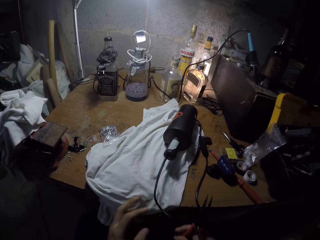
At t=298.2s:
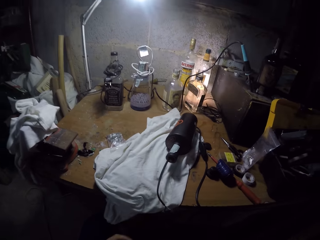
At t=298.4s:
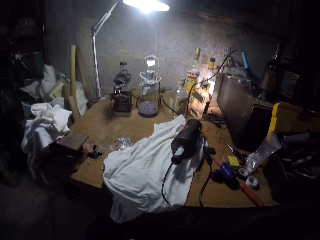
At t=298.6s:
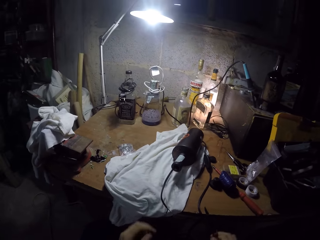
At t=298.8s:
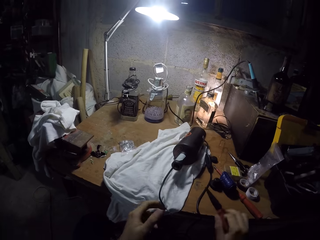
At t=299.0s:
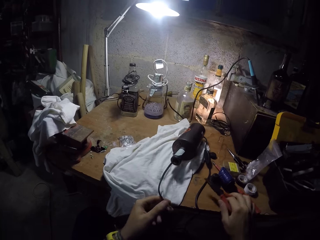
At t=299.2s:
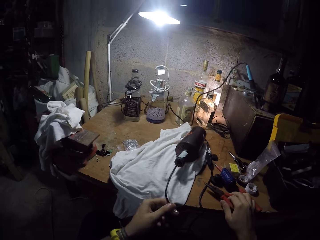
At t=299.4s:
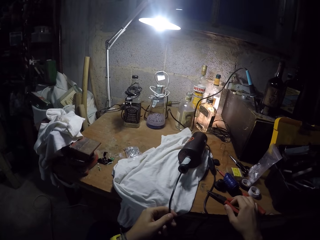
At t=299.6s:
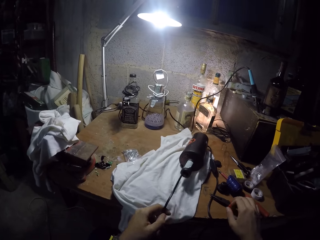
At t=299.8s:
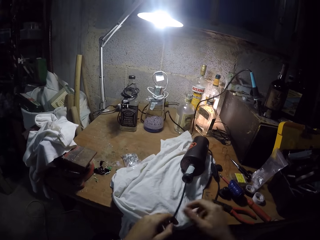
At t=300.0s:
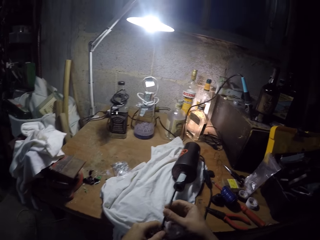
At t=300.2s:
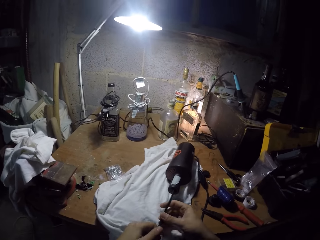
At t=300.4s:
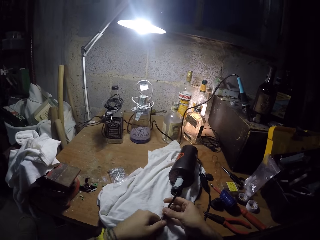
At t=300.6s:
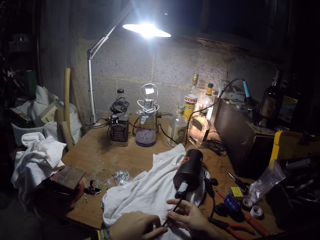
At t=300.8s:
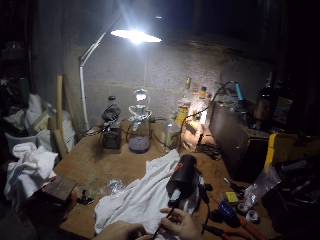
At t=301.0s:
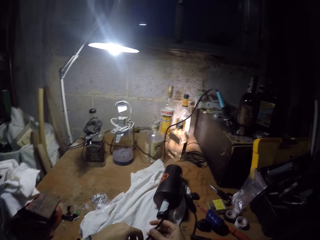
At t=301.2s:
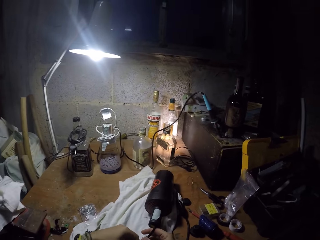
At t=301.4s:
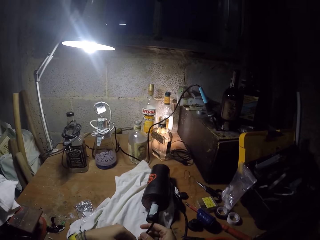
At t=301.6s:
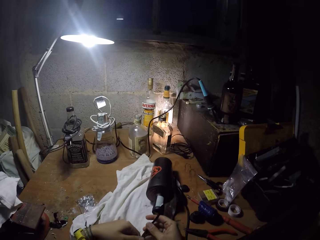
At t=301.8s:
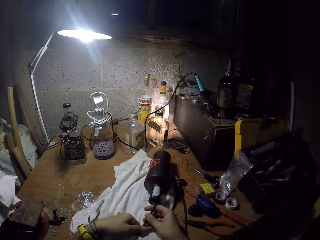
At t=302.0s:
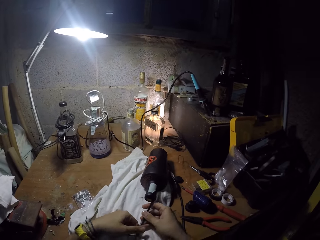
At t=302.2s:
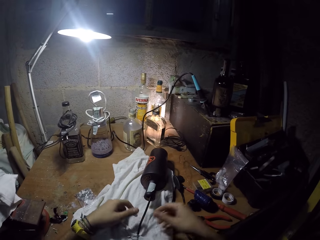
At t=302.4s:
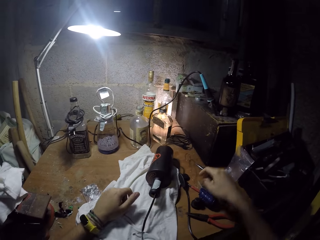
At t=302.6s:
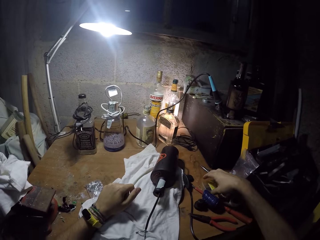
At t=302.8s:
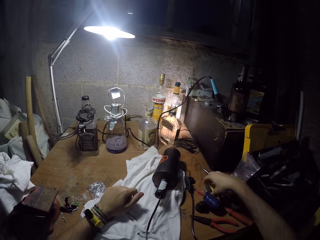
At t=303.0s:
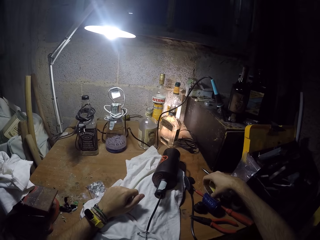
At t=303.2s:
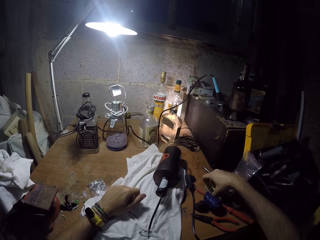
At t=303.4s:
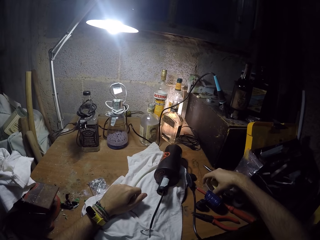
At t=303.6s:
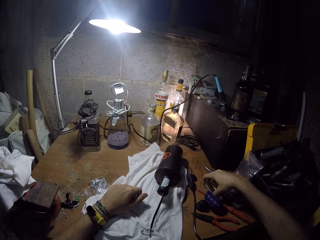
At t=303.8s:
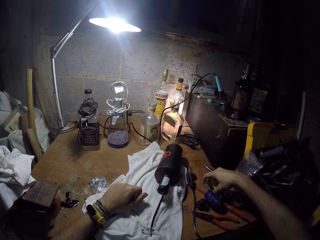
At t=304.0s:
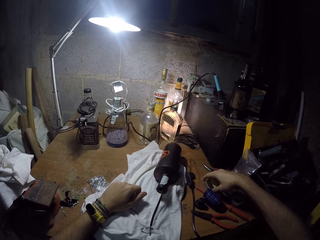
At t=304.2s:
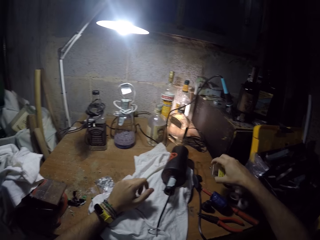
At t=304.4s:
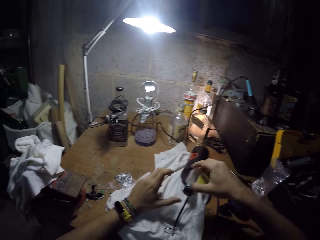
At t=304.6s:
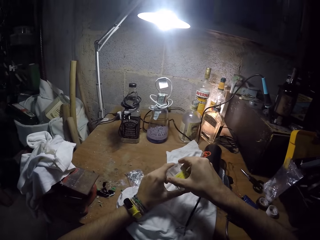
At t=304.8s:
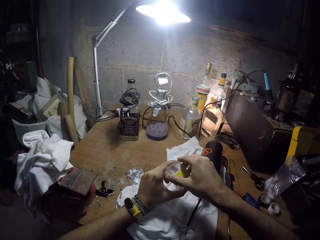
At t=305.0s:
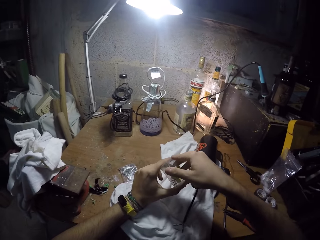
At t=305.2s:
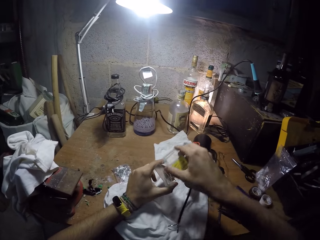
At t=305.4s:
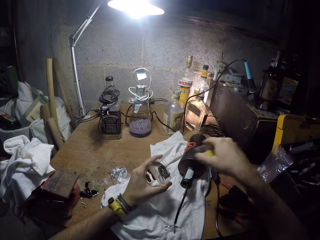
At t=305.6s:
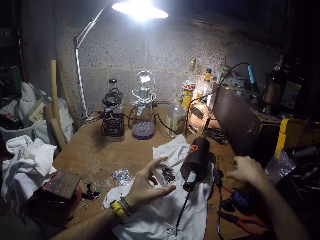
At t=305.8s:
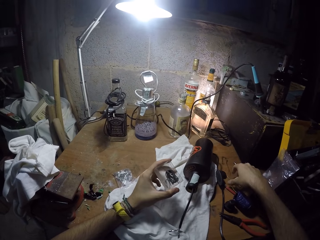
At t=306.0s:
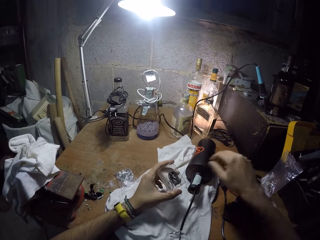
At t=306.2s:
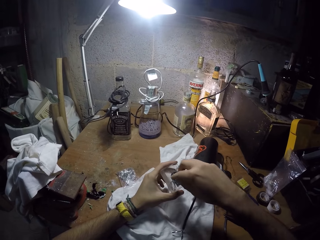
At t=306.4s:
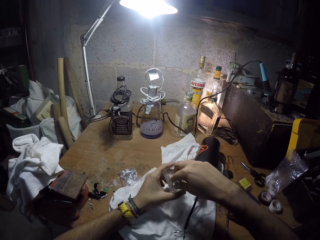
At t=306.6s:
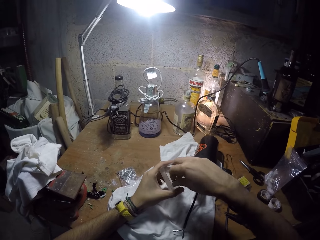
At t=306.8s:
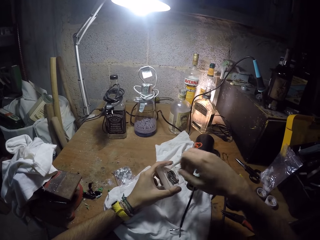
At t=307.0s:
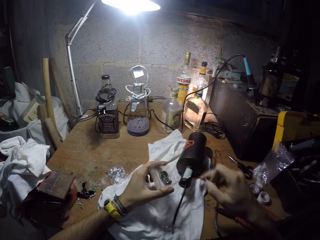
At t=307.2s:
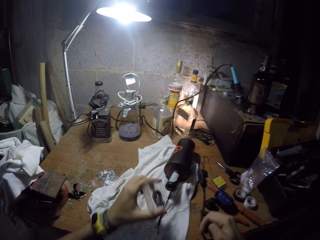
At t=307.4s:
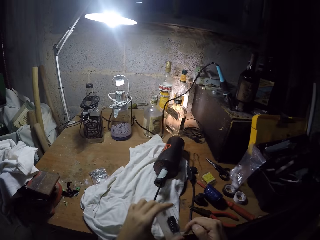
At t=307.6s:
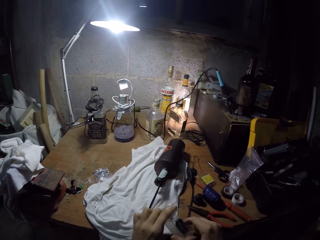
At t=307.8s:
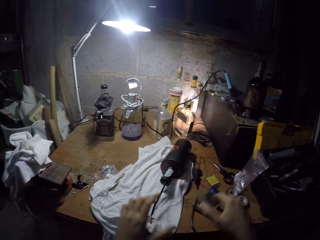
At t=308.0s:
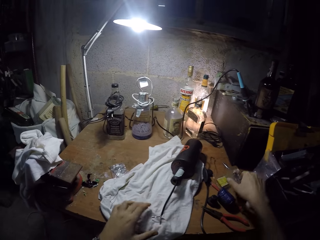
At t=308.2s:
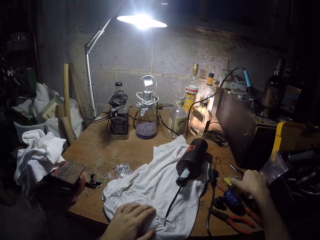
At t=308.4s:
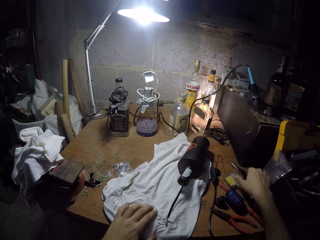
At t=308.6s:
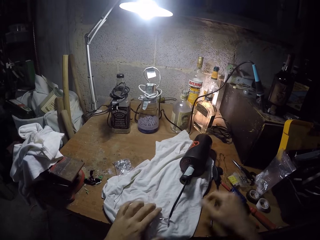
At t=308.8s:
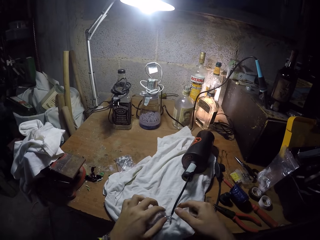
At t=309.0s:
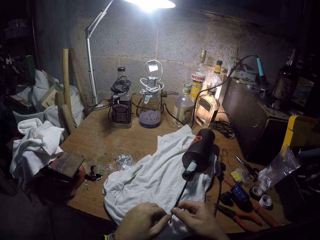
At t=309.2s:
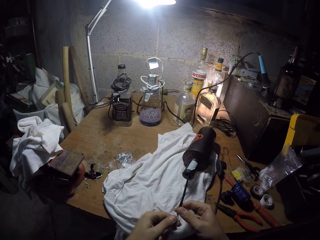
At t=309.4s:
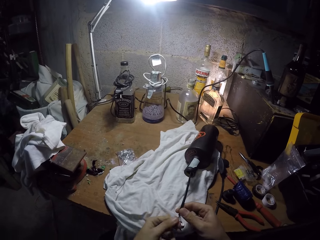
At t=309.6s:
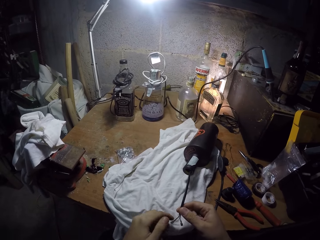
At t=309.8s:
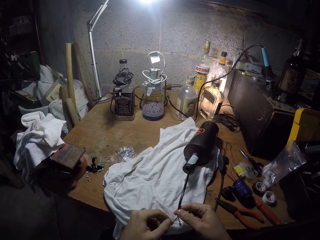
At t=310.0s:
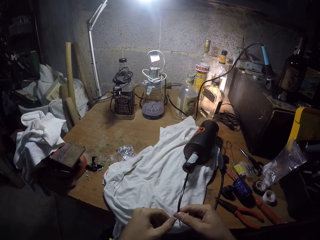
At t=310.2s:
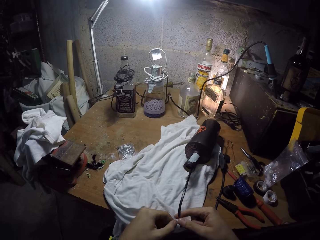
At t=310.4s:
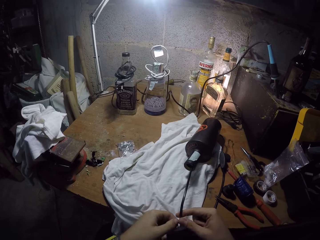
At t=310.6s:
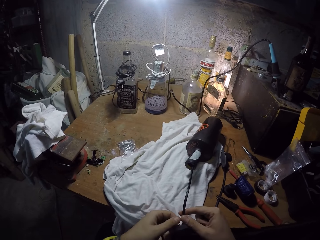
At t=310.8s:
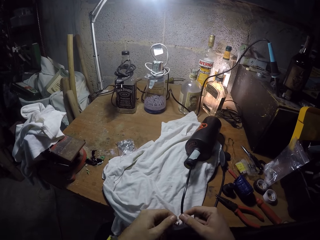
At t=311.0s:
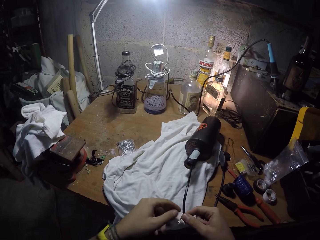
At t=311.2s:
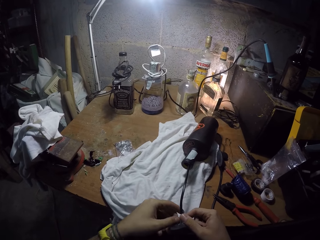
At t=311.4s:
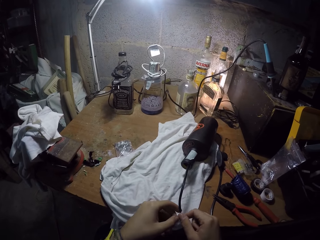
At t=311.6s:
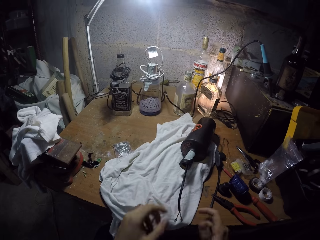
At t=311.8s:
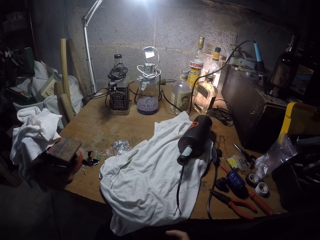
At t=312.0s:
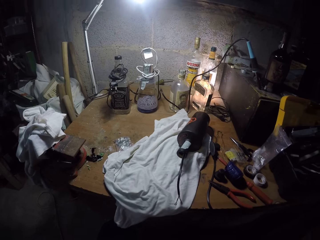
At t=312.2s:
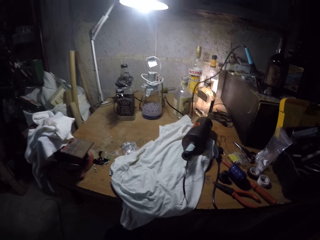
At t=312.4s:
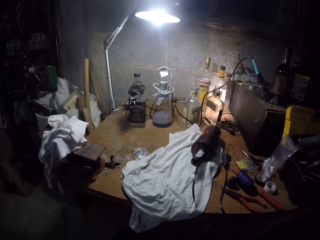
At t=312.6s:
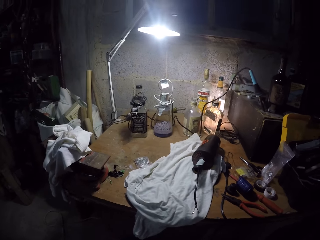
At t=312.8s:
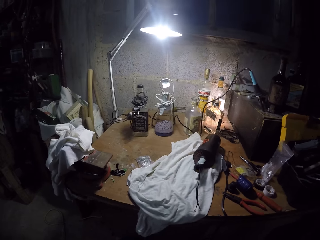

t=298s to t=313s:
The camera wearer touches the wire with his left hand. He drops the long nose plier on a table with his right hand. He inserts the wire into a bottle on the table. He picks up the wire with both hands. He picks up a container from the table with his right hand. He holds the container with both hands. He opens the container with his right hand. He drops the cover of the container on the table with his right hand. He picks up an LED from the container with his right hand. He drops the container on the table with his right hand. He ties the wire together with both hands. He picks up the wire with both hands.

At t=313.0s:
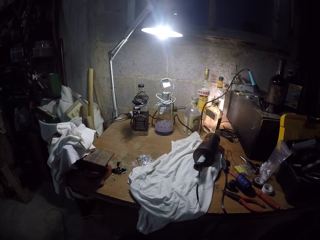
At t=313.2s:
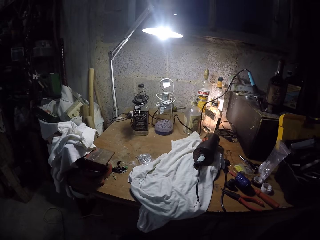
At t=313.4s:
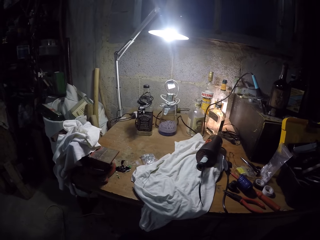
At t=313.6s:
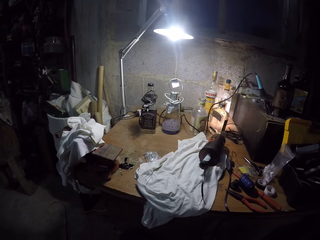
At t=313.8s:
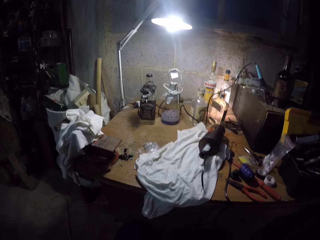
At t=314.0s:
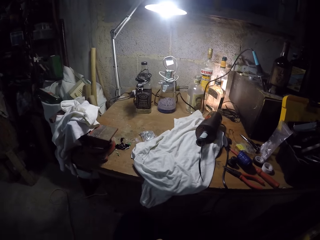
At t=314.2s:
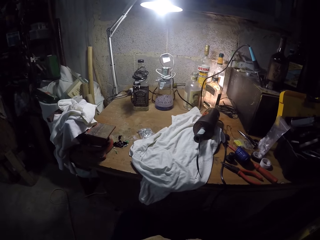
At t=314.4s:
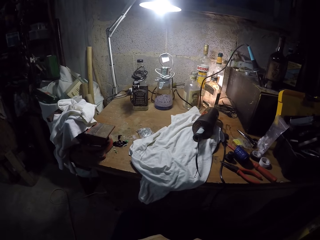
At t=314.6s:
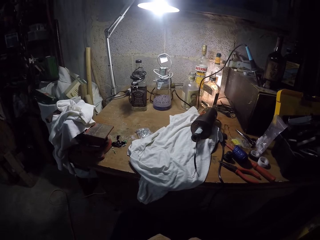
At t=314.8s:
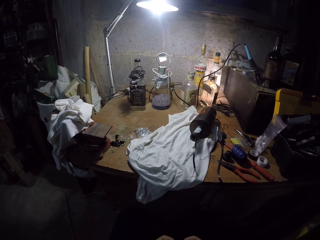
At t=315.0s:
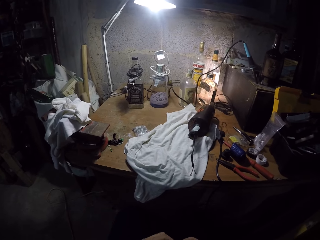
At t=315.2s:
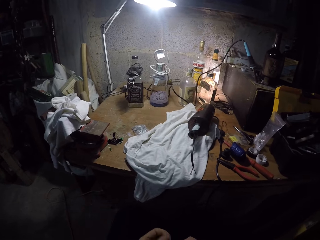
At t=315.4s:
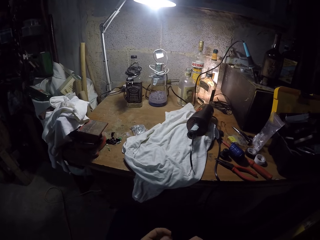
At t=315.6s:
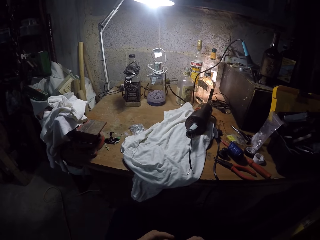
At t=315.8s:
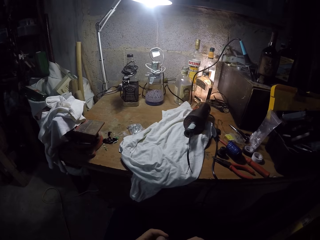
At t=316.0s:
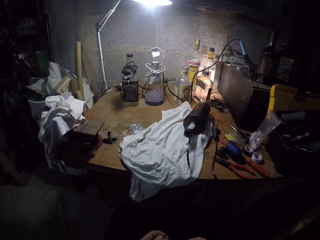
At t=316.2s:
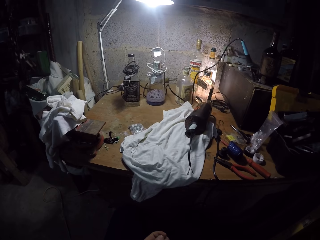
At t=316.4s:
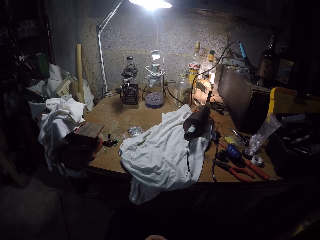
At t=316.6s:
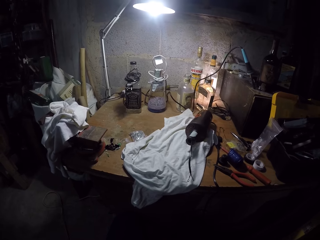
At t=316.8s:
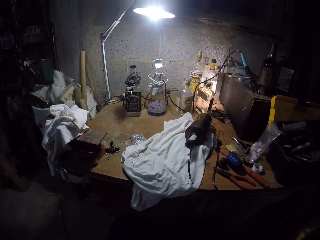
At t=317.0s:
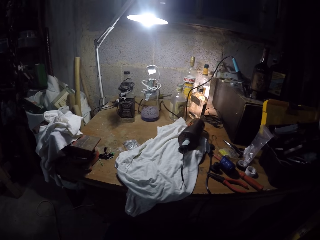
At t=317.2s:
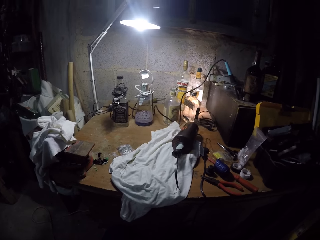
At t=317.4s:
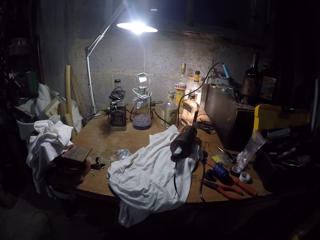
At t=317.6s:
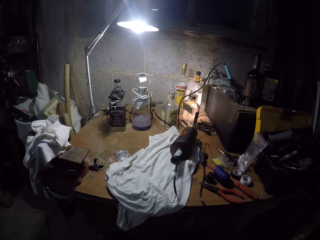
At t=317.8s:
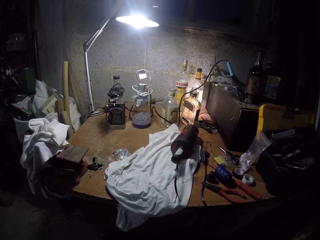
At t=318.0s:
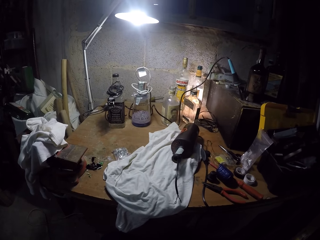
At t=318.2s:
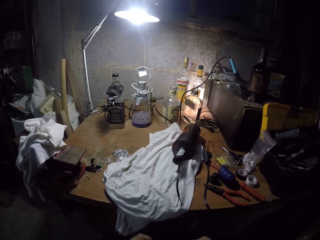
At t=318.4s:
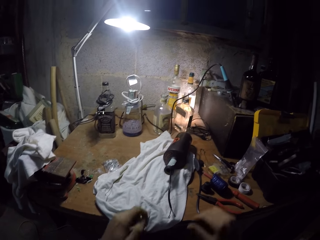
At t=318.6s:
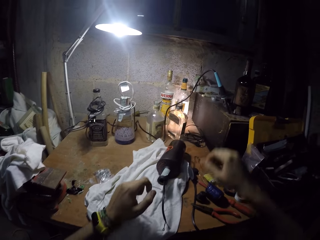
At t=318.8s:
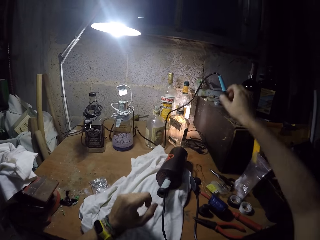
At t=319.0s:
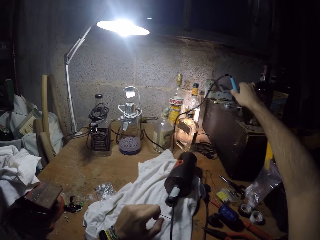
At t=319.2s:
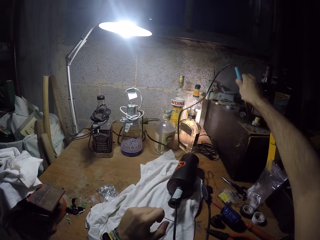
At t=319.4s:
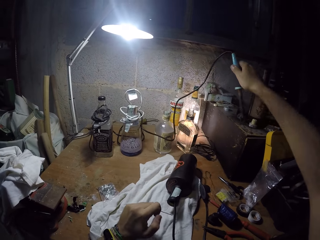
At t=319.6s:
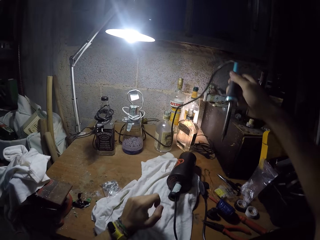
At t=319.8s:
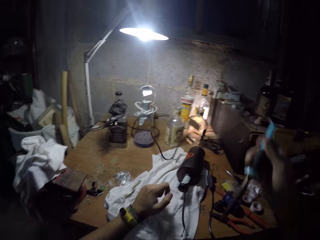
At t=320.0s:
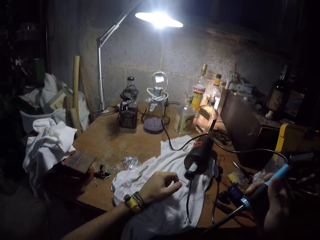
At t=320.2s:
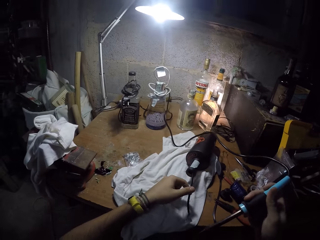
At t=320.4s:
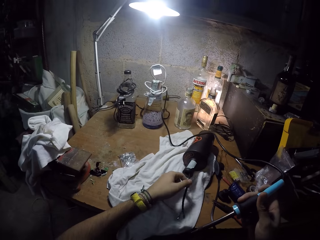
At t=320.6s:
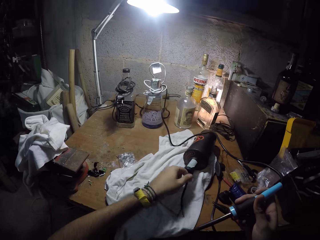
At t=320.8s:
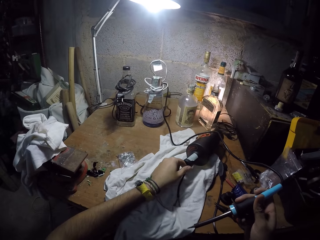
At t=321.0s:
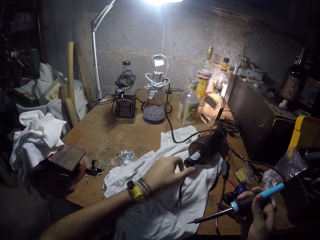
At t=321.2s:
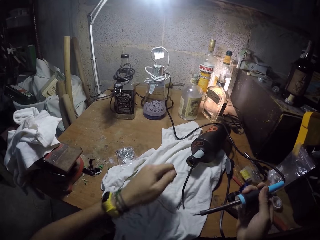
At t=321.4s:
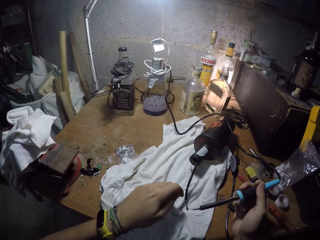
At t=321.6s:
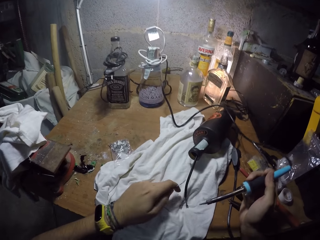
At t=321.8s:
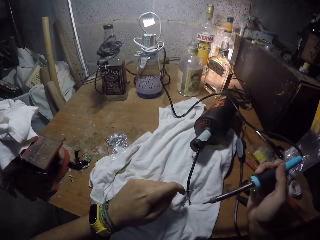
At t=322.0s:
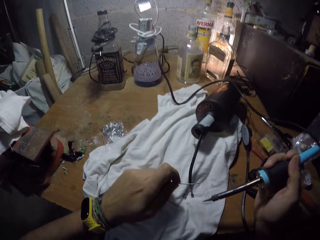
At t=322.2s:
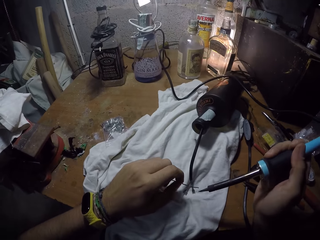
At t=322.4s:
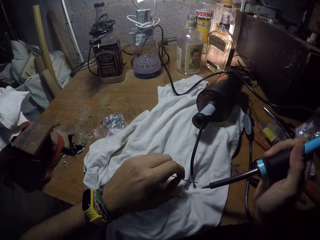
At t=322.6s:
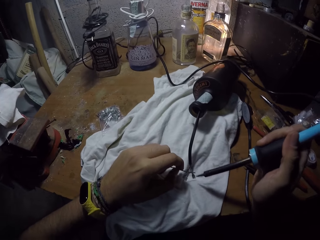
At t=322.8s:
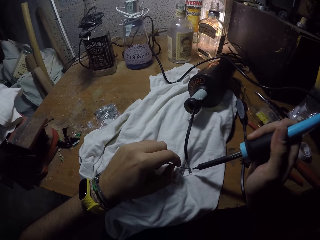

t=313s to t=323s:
The camera wearer holds an LED in his right hand. He picks up a soldering iron from the table with his right hand. He pushes the bottle on the table with his left hand.
